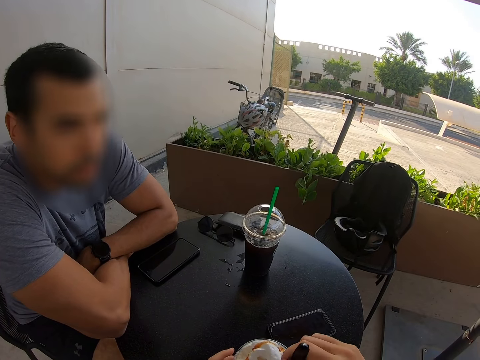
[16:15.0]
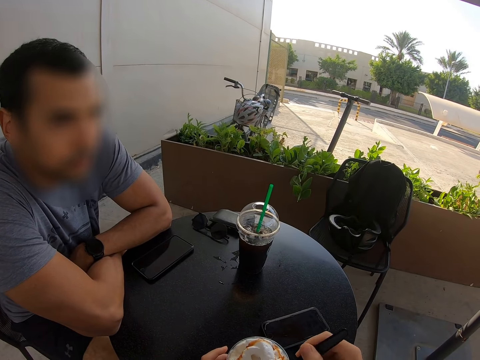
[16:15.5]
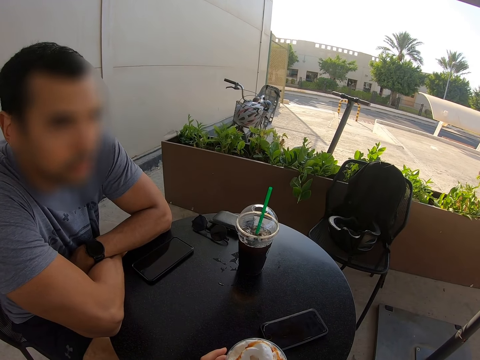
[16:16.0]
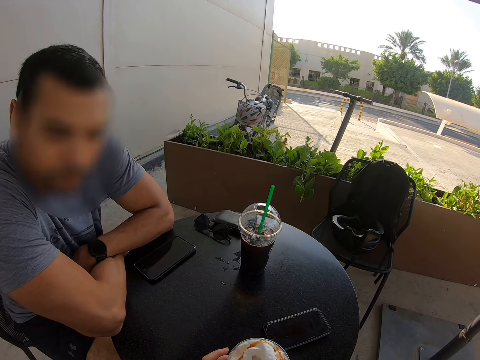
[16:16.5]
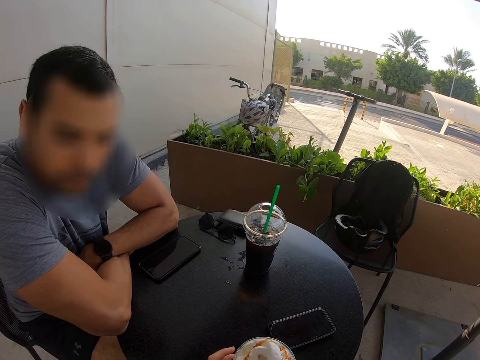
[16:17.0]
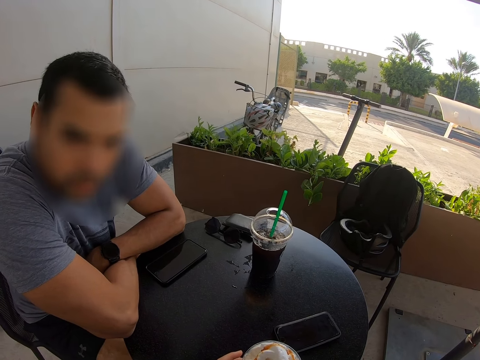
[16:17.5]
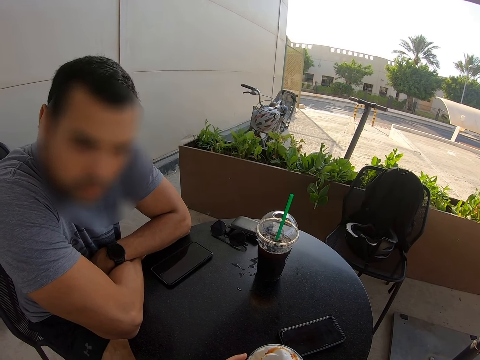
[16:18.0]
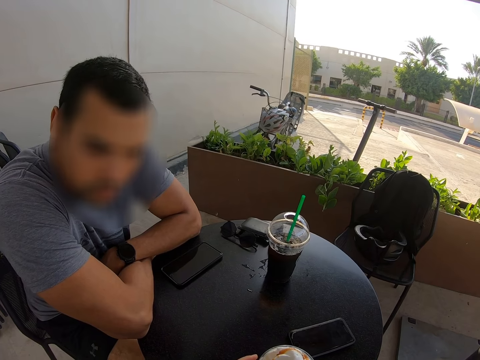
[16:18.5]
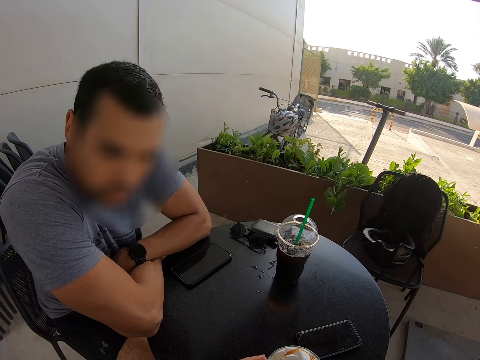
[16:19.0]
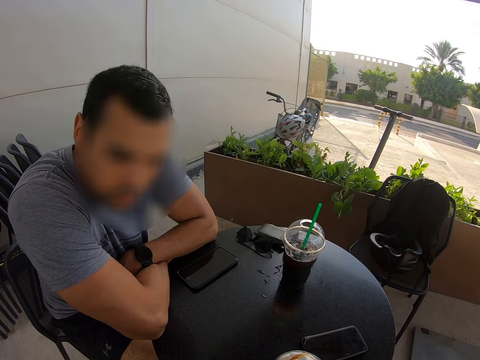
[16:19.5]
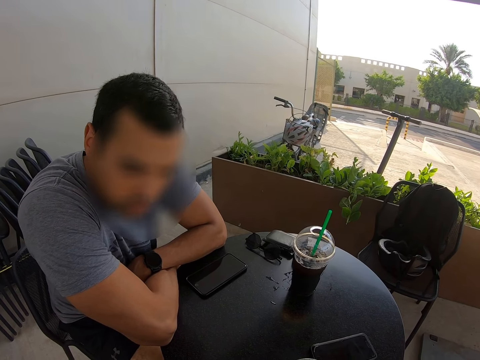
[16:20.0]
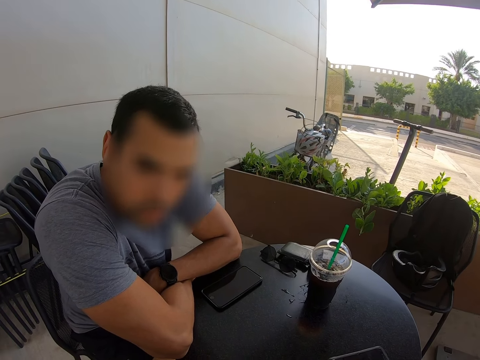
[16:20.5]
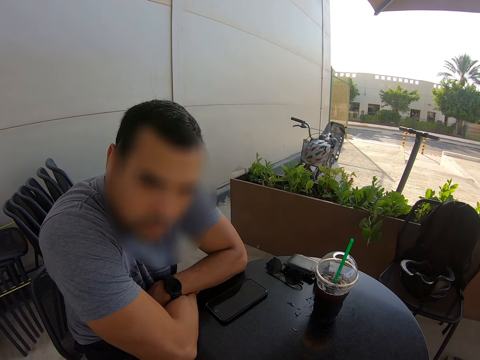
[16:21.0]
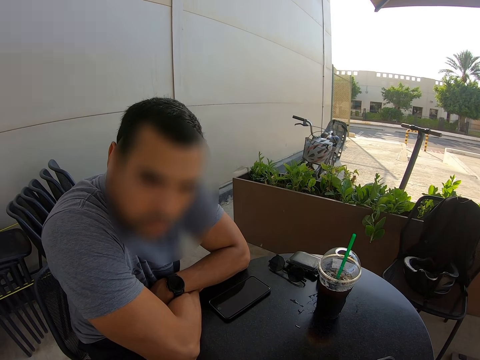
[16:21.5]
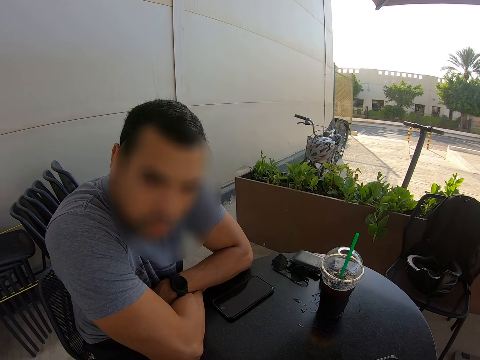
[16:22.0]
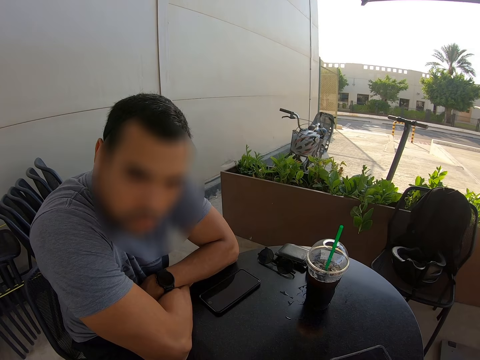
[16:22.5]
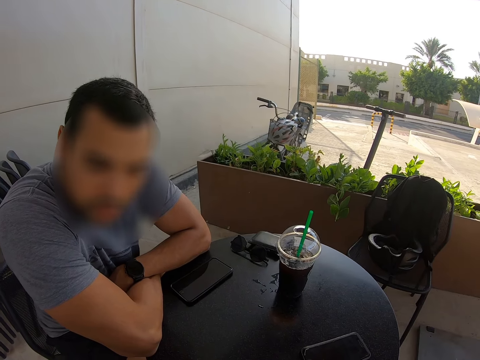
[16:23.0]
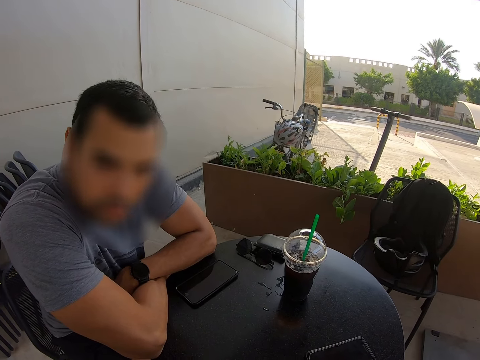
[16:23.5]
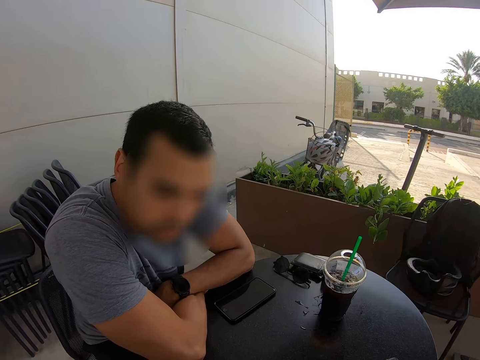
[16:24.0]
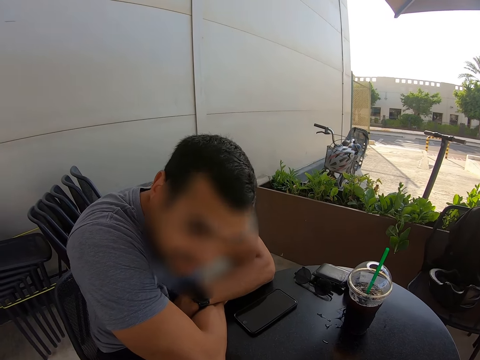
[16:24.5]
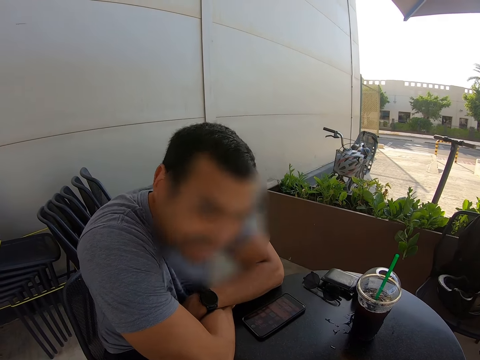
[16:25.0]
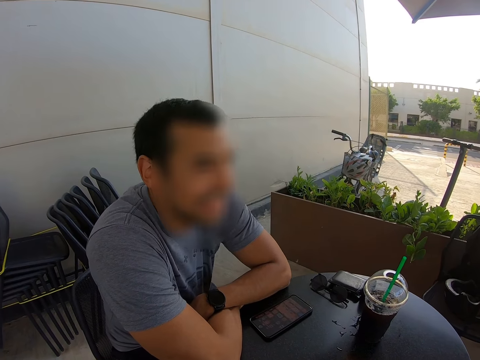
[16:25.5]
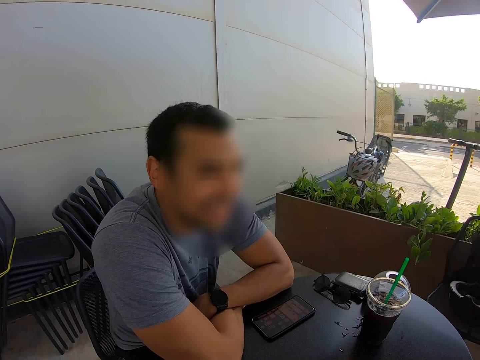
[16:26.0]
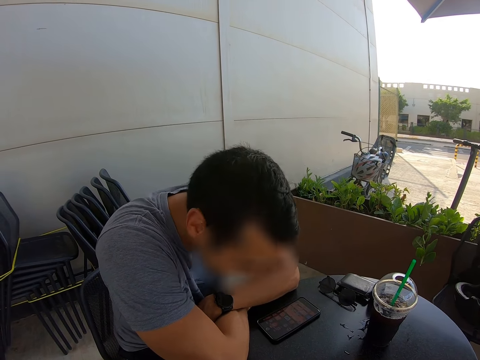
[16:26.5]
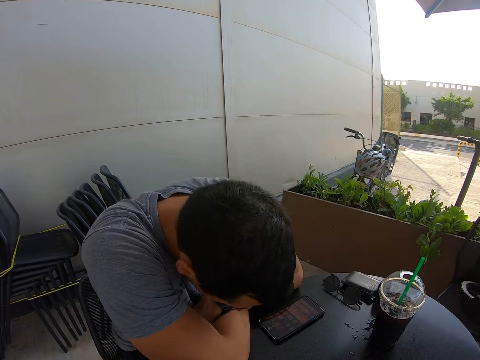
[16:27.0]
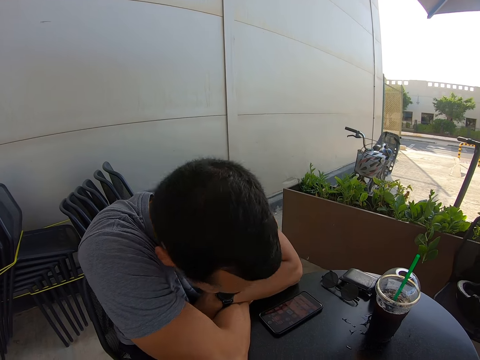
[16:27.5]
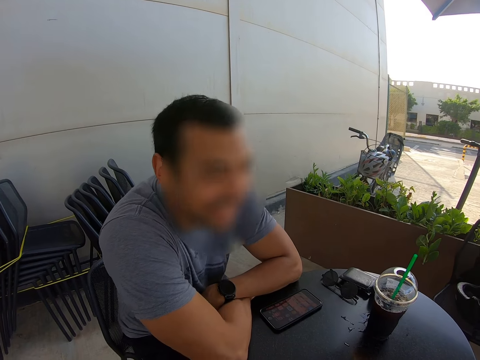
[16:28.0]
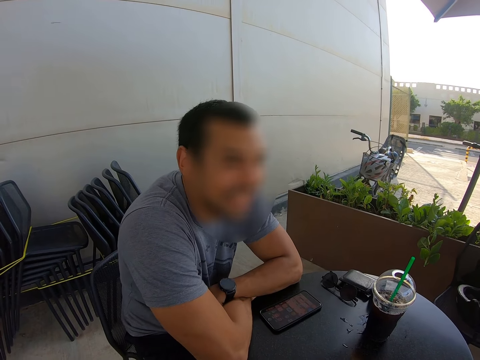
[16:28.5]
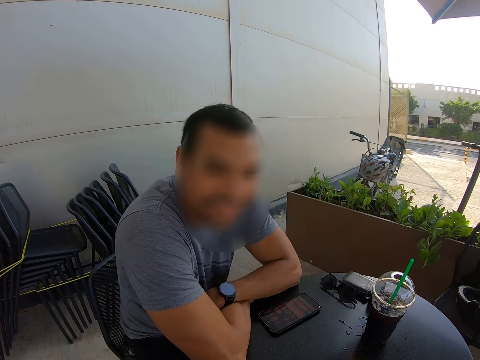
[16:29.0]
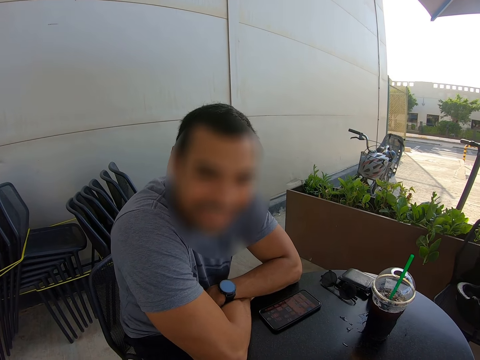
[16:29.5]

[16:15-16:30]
A man talks to the camera wearer. The man bends his head.

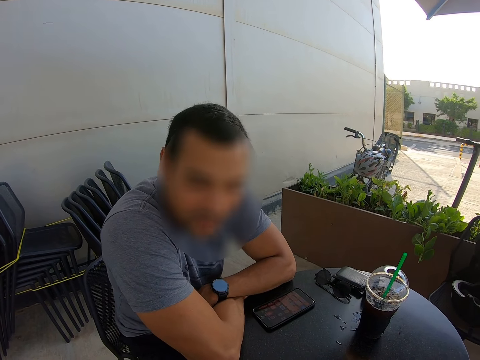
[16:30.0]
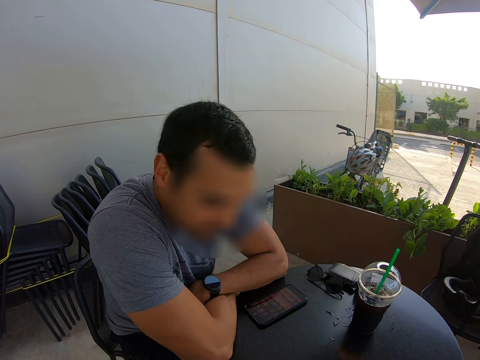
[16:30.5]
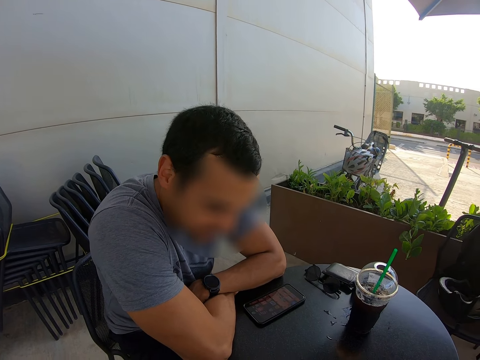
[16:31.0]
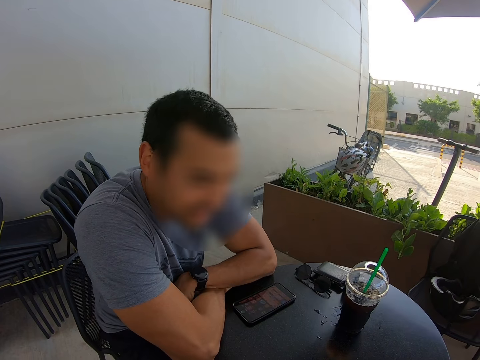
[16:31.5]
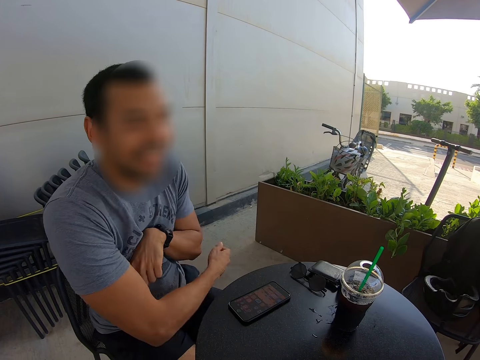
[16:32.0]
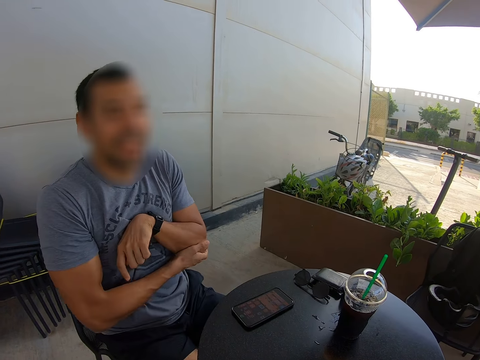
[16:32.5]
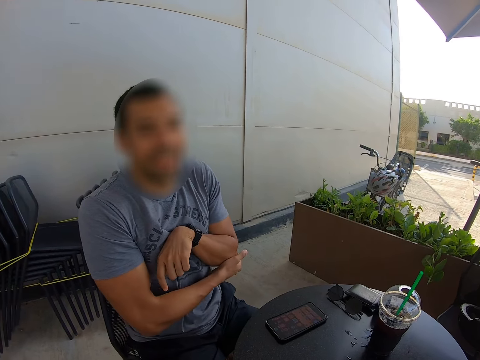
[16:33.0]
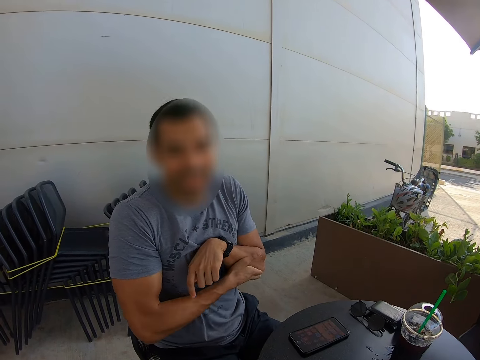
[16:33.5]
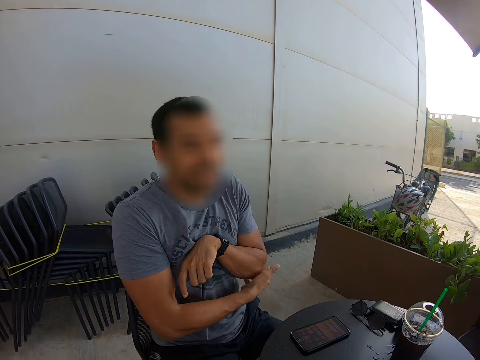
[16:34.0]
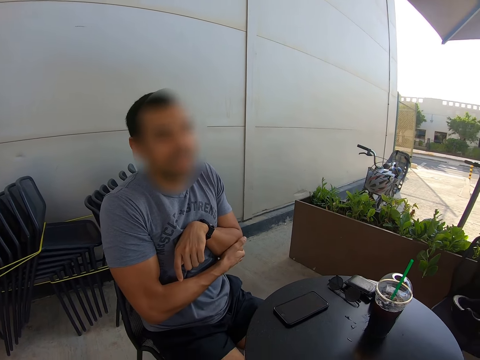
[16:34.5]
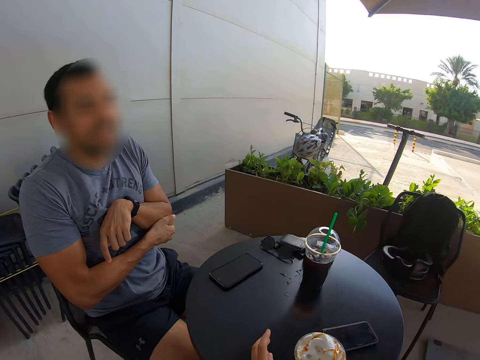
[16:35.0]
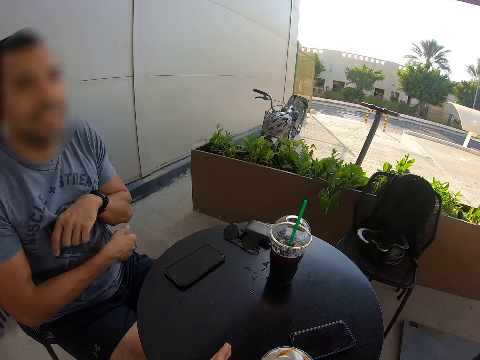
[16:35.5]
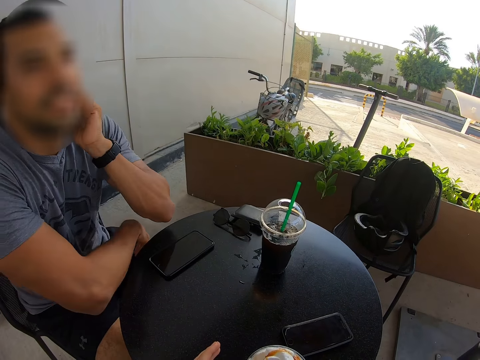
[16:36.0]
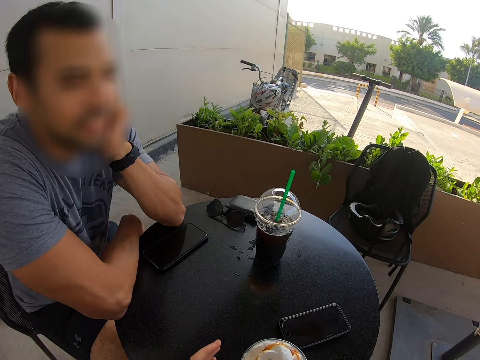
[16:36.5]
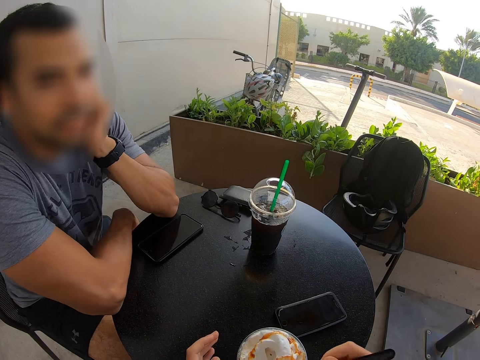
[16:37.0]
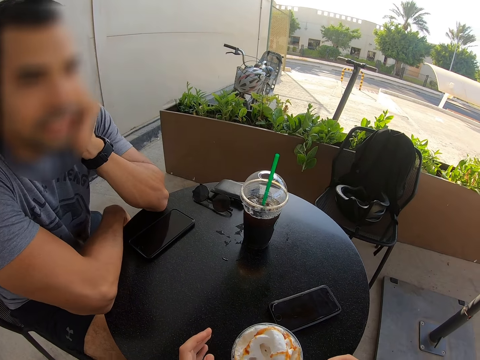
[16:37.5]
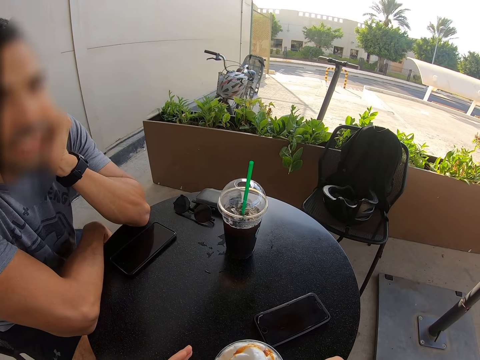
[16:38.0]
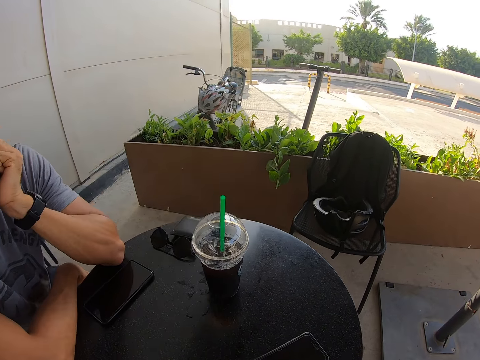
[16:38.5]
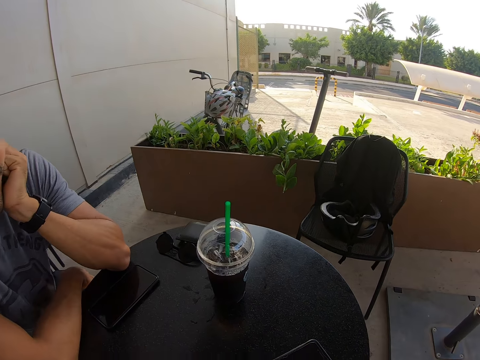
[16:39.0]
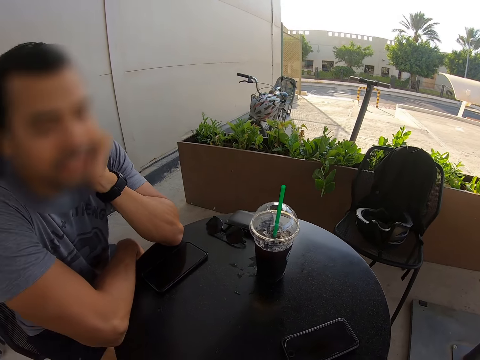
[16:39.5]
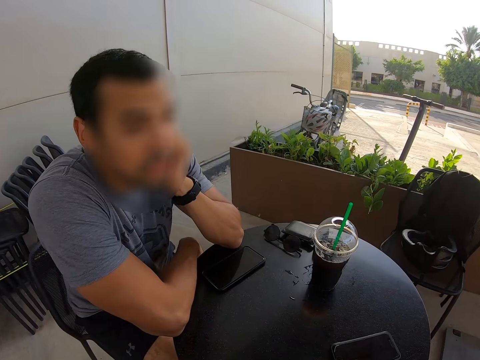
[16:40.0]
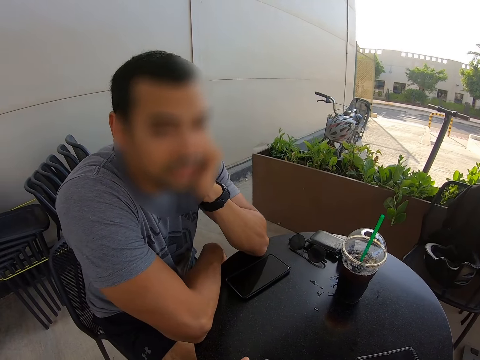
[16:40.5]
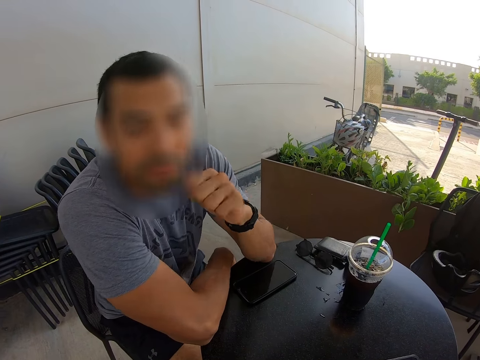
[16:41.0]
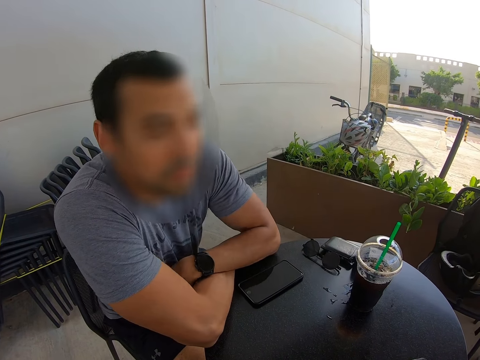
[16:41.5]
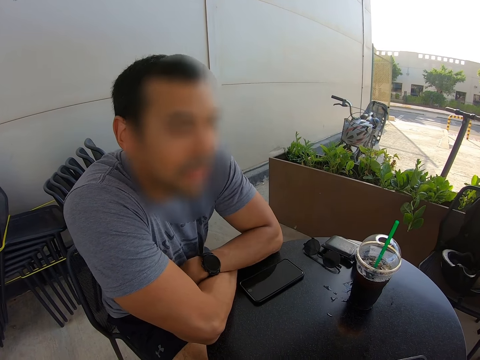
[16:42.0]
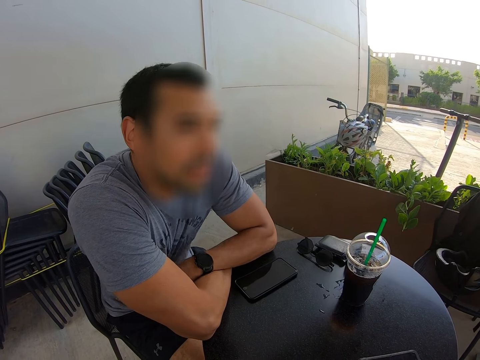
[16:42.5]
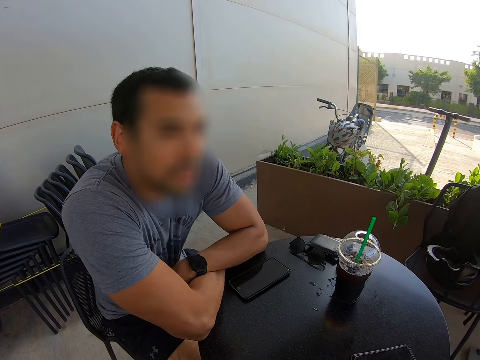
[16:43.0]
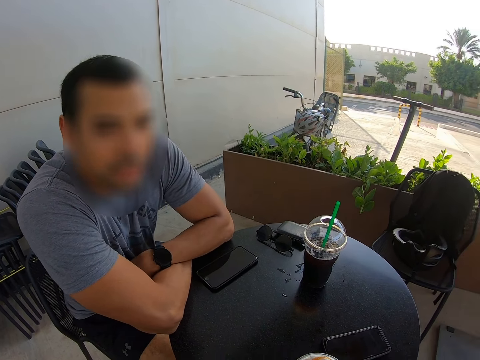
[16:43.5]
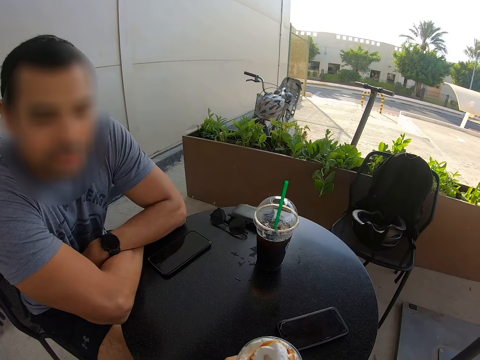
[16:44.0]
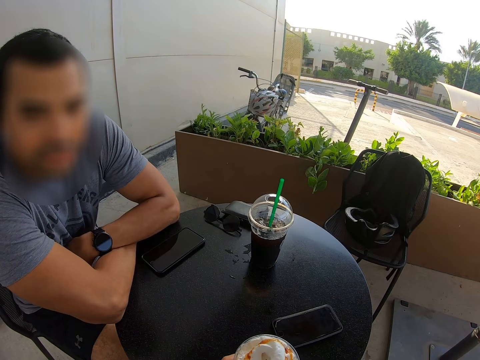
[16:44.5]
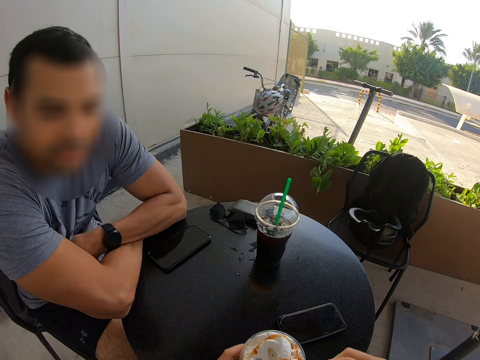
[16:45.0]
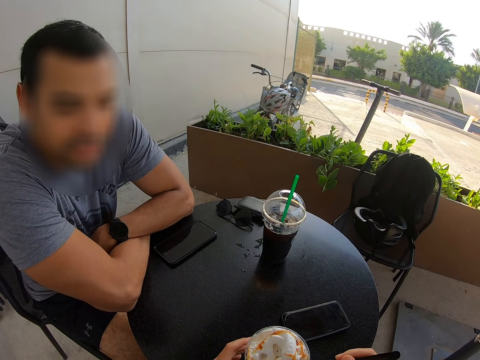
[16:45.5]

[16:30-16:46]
A man talks to the camera wearer. The man scratches his hand, rubs the elbow, leans on the table and puts his hand on the table. The man talks to the camera wearer.
